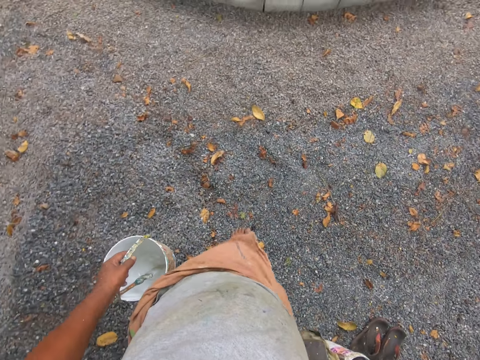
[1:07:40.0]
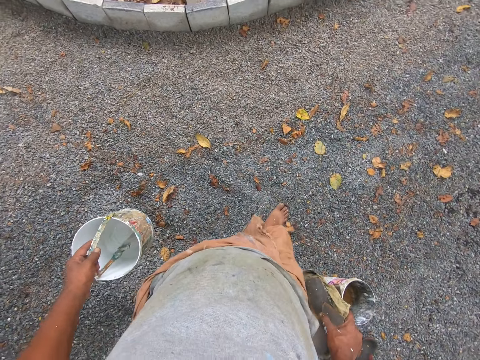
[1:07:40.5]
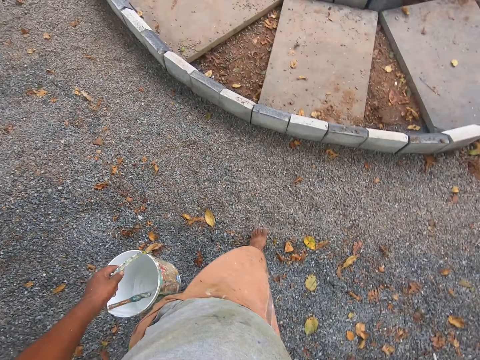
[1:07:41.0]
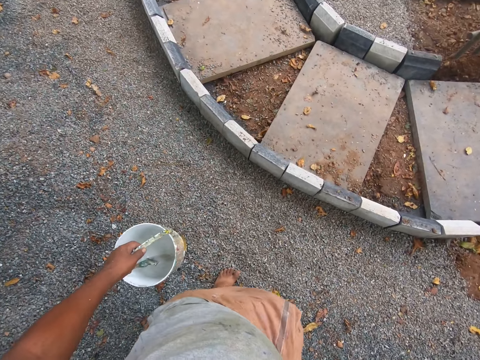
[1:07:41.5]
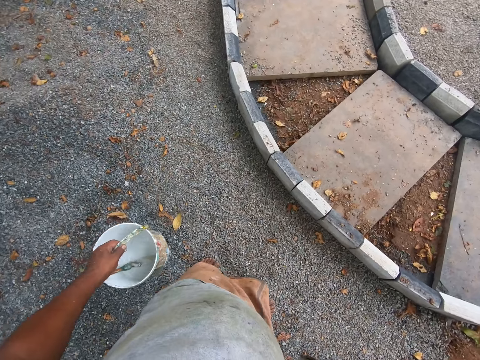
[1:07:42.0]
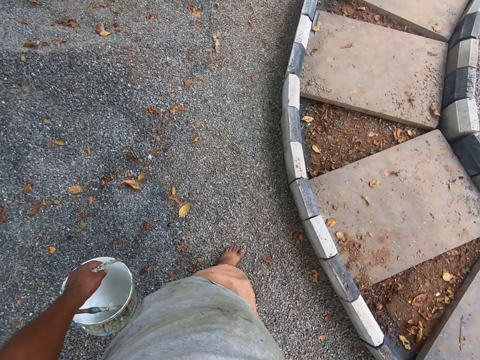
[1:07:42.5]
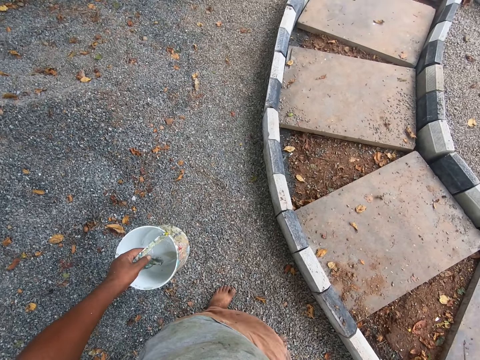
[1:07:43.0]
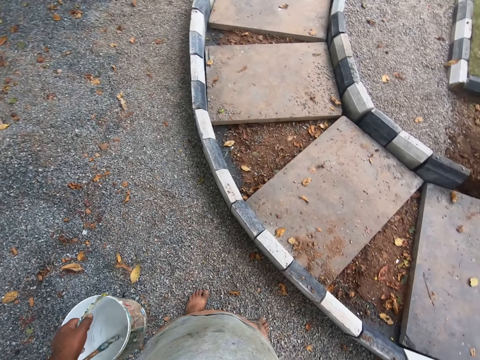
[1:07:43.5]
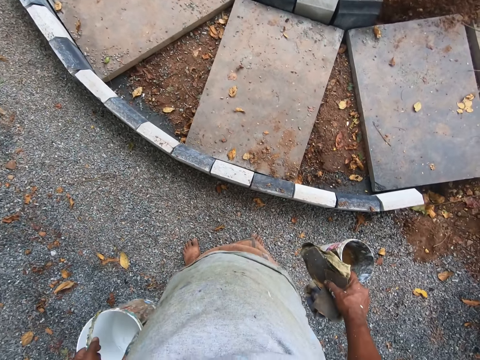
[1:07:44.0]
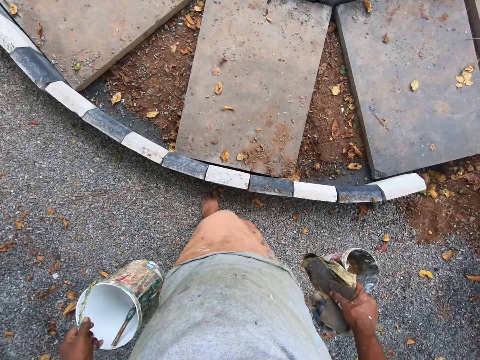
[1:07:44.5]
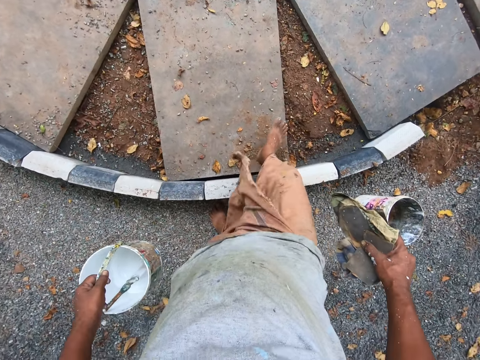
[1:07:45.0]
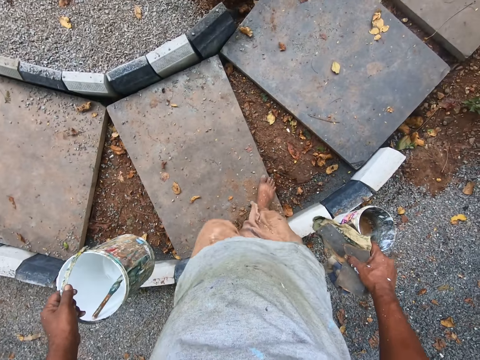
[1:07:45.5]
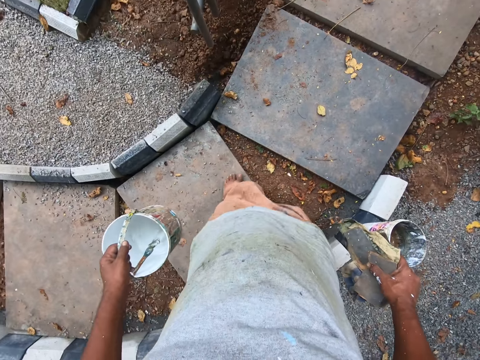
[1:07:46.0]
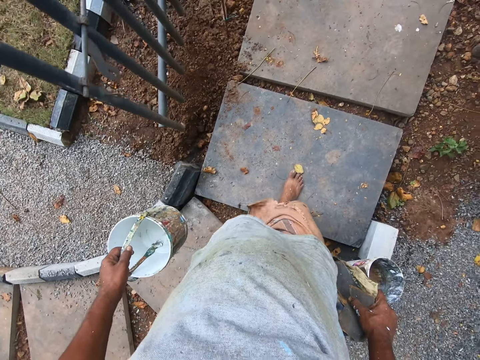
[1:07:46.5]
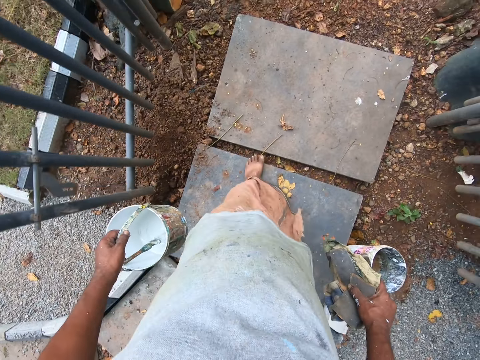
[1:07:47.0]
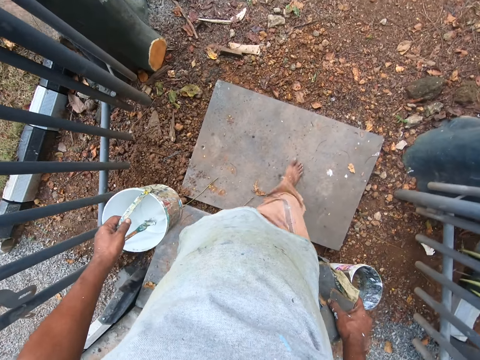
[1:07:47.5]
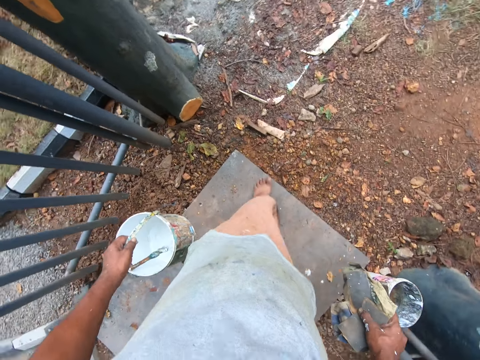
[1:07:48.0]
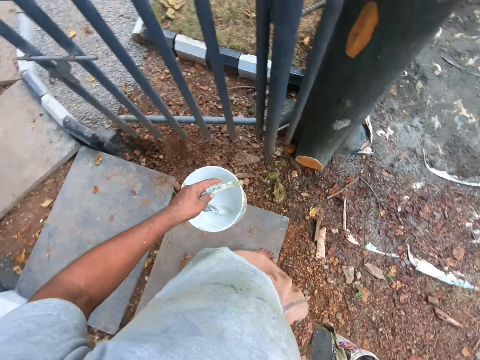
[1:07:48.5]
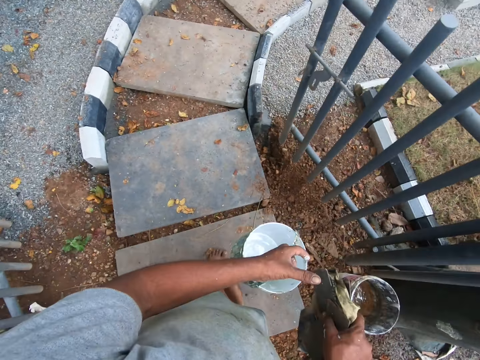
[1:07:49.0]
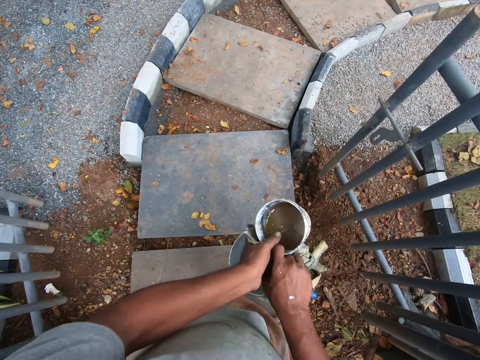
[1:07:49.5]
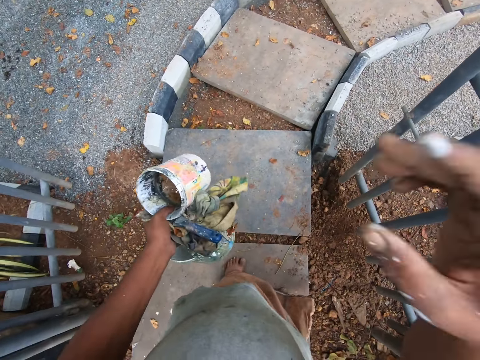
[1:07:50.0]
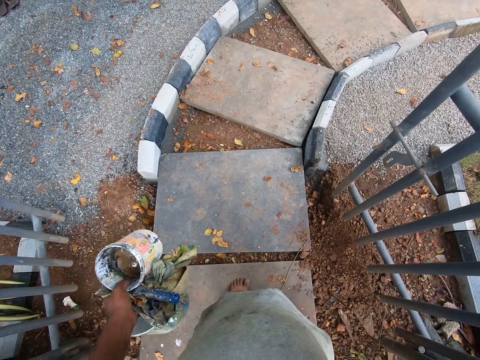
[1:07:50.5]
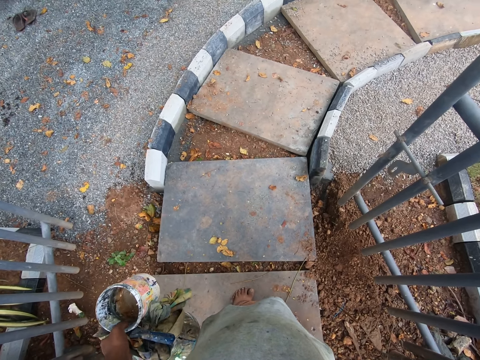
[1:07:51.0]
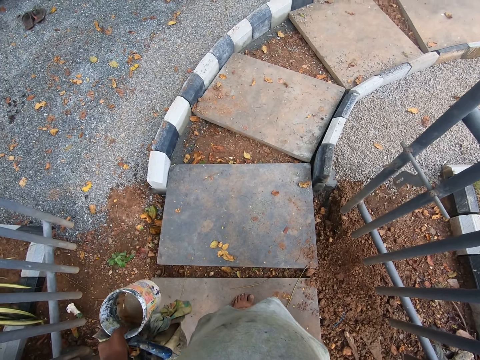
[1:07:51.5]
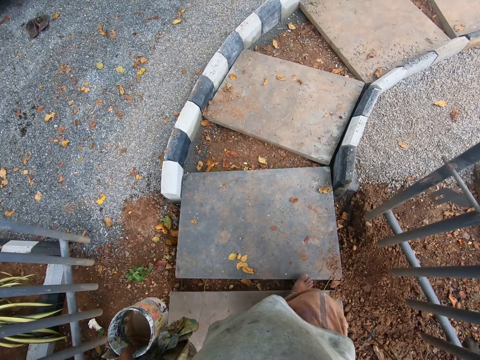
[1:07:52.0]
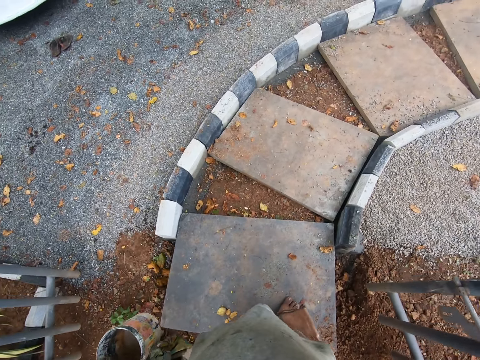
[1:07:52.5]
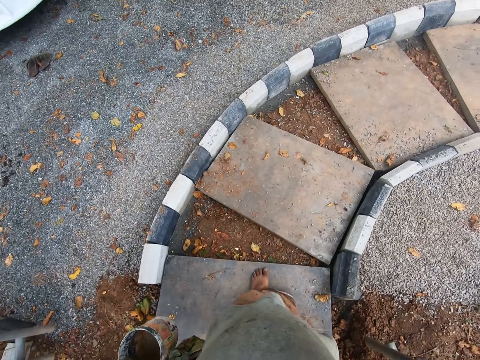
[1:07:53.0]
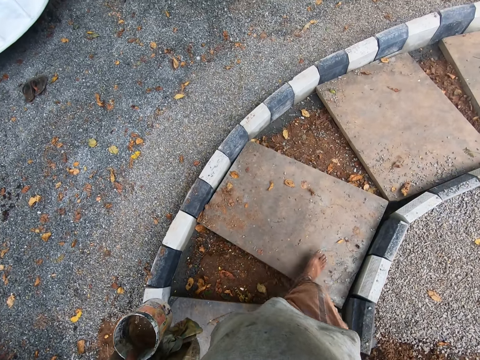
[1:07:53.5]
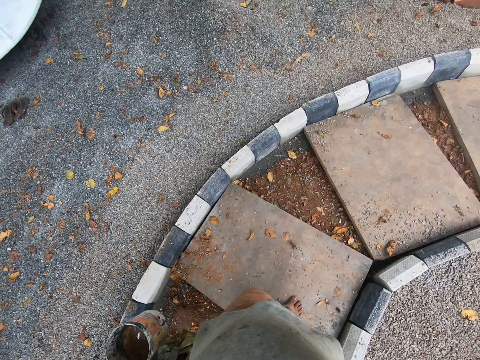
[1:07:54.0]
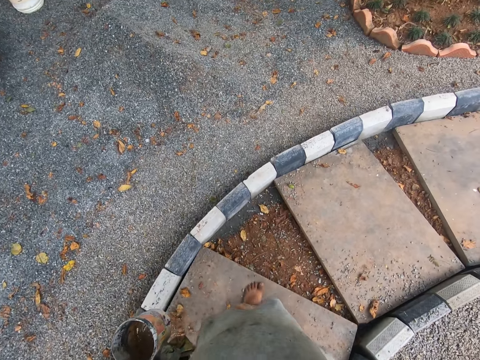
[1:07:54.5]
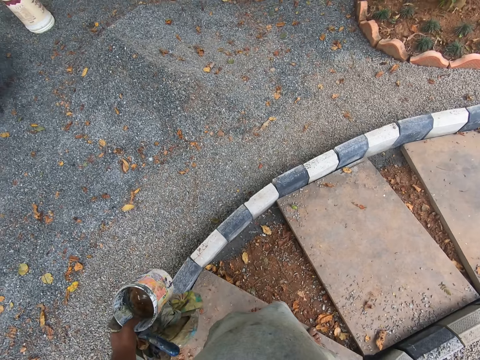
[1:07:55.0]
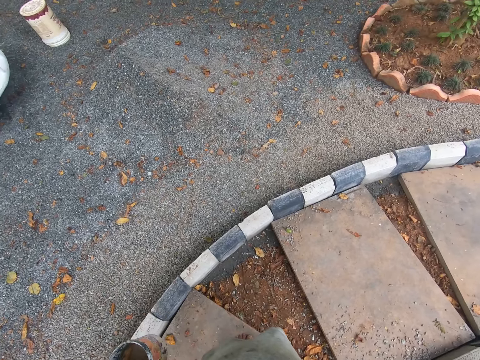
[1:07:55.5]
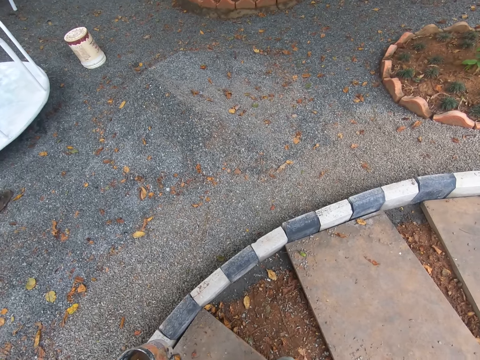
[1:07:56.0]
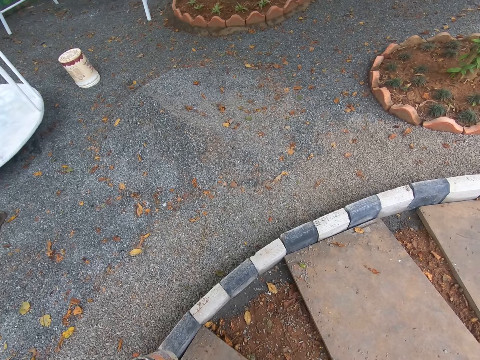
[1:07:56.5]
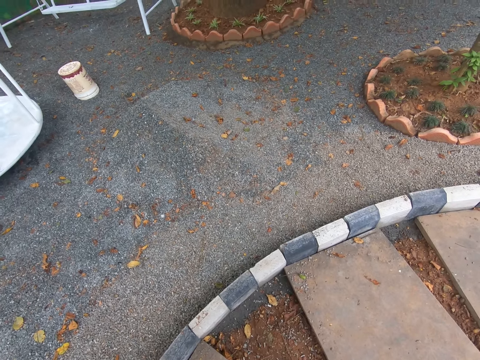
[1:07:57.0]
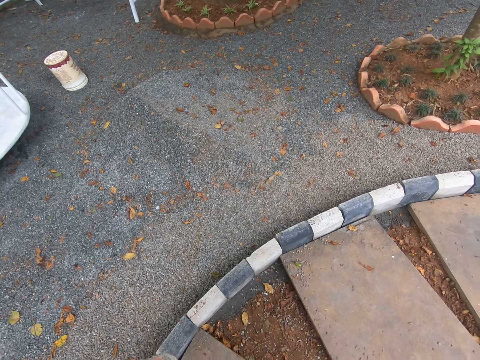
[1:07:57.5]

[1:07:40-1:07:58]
The camera wearer stares at the compound. He walks towards the gate. He turns around. He passes the container, scraper, sandpapers and rags in his right hand to his left hand. He adjusts the camera on his face with his right hand. He stares at the pathway. He walks away from the gate. He stares at the ground.

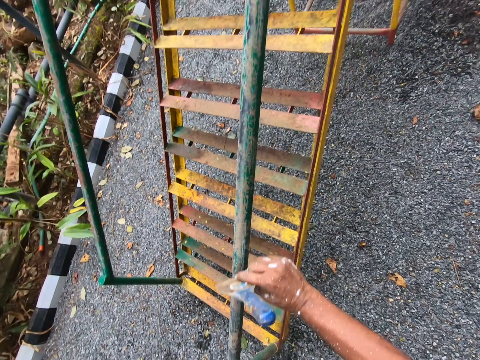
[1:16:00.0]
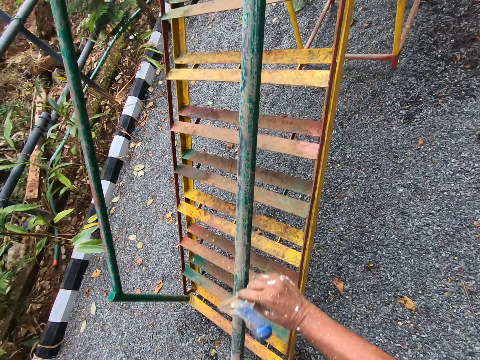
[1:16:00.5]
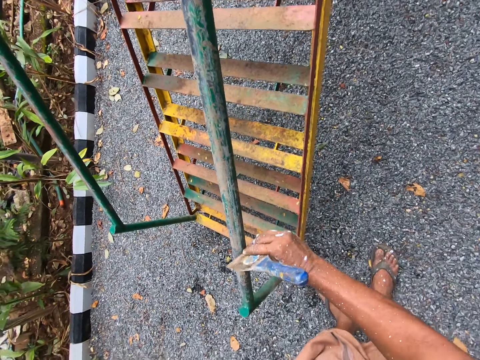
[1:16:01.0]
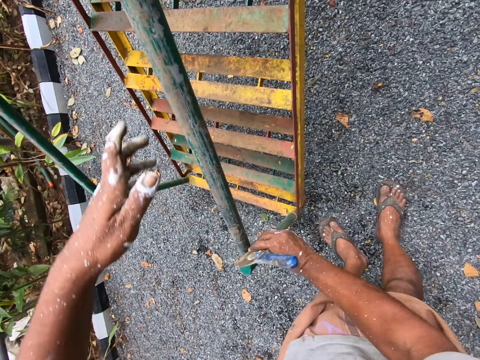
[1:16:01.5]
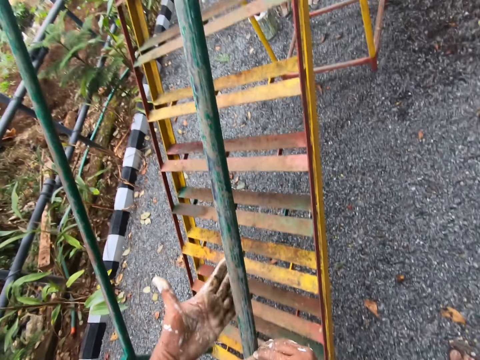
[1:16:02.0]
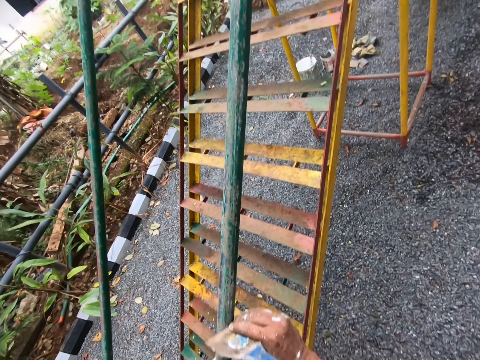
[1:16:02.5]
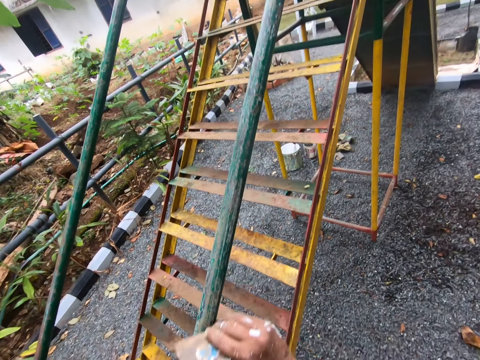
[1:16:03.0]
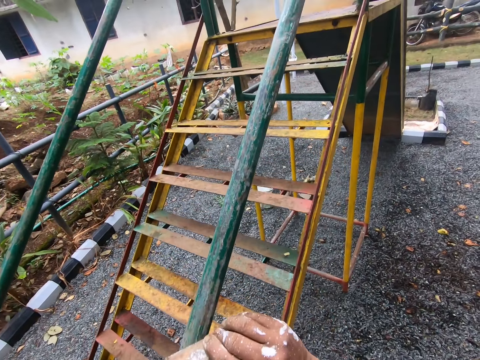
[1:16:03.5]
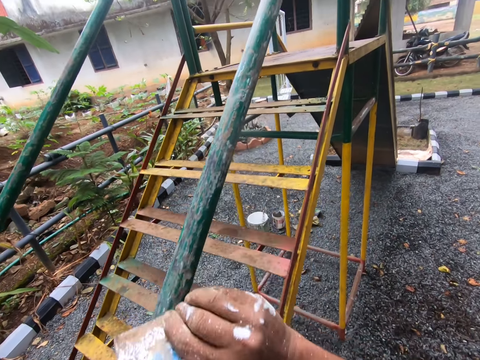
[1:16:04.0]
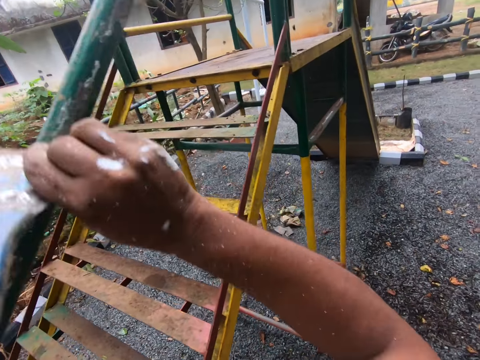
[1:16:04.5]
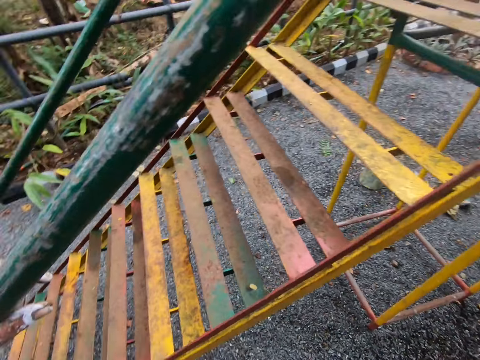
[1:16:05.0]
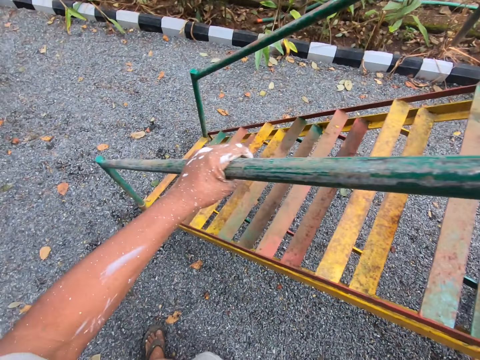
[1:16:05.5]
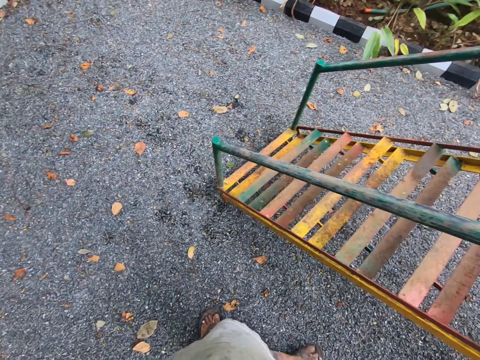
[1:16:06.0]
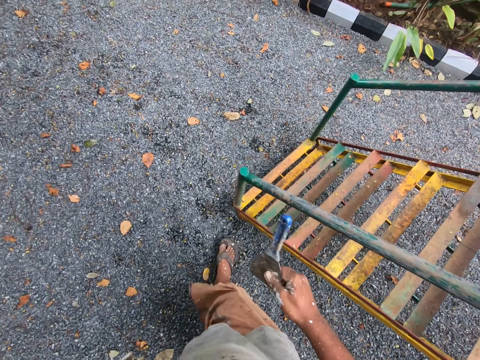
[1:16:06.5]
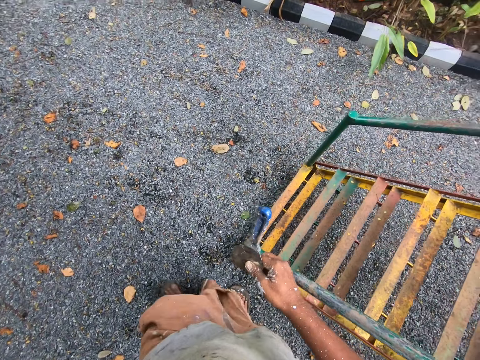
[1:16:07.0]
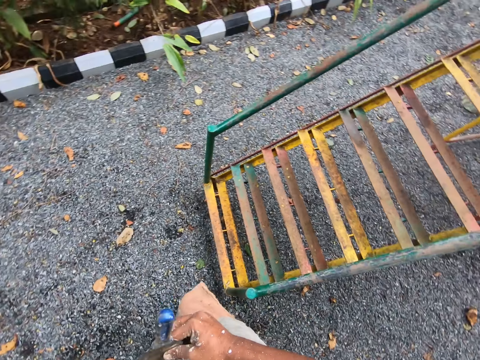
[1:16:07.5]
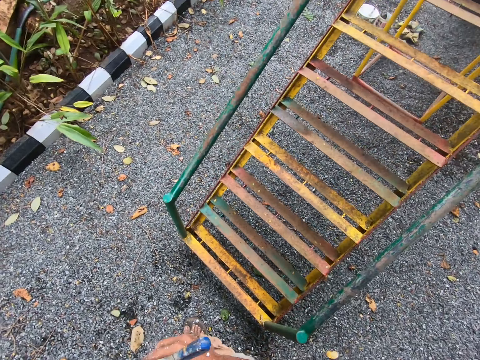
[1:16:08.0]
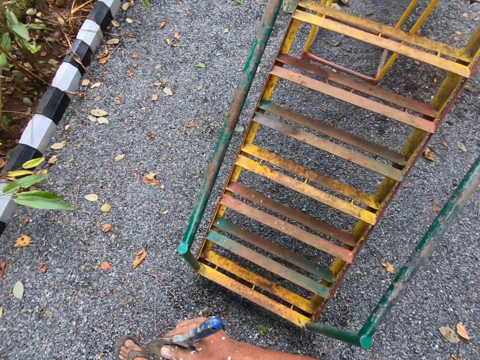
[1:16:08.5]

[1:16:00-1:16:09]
The camera wearer places the left hand on the handrail. They scrape off the paint with a scraper. They run the left hand on the handrail. They look around. They walk to the other side of the staircase.
